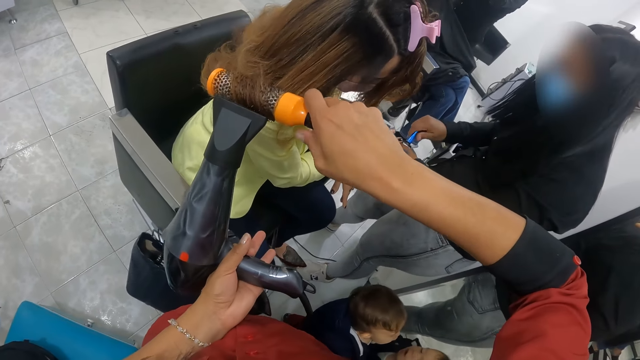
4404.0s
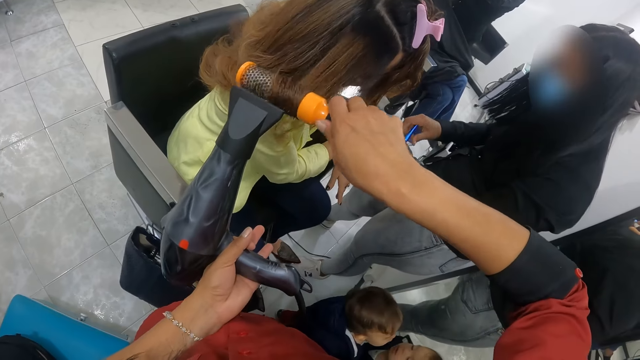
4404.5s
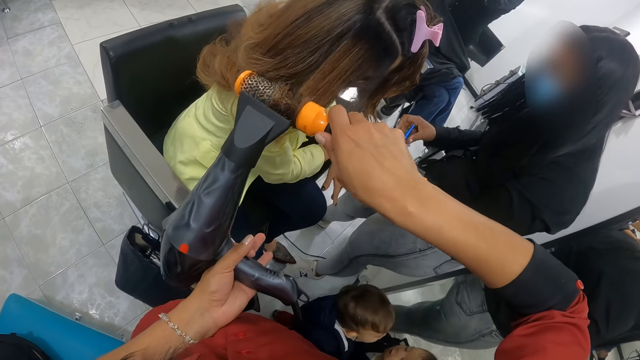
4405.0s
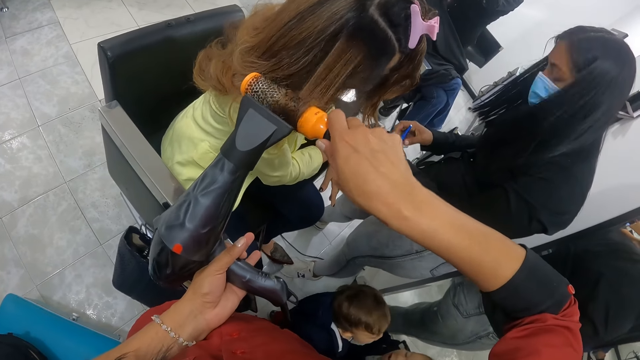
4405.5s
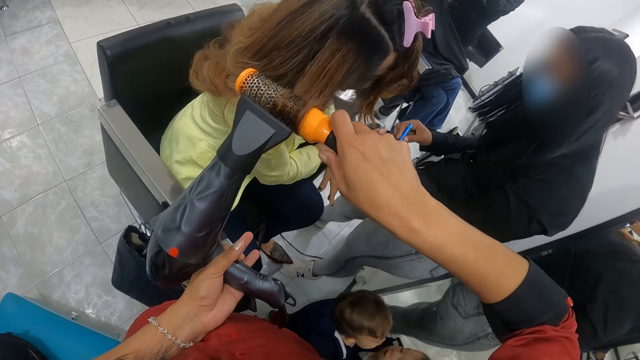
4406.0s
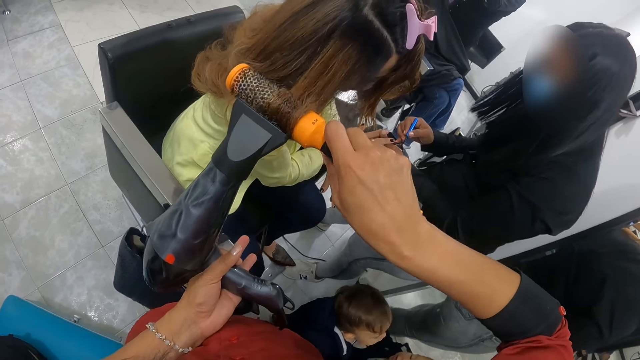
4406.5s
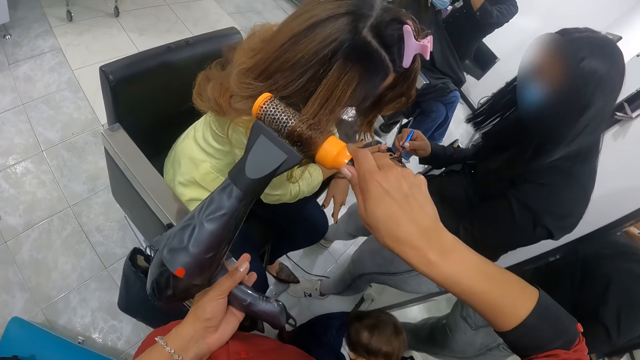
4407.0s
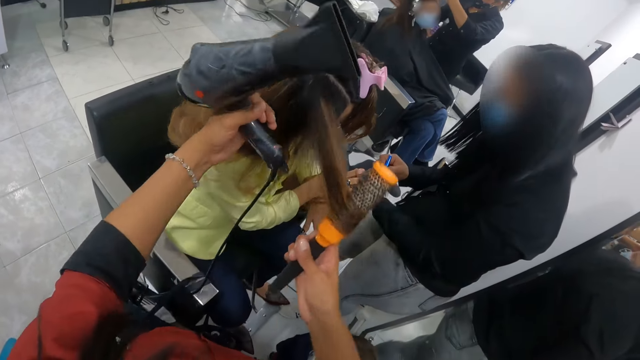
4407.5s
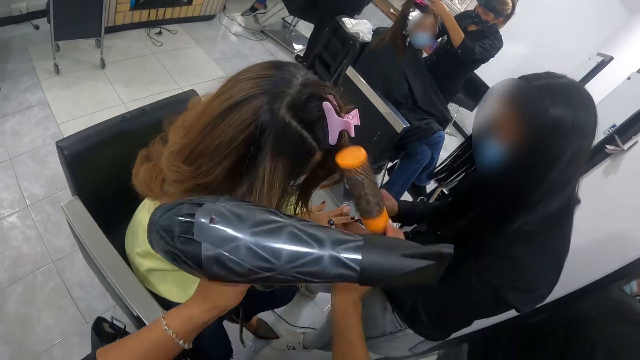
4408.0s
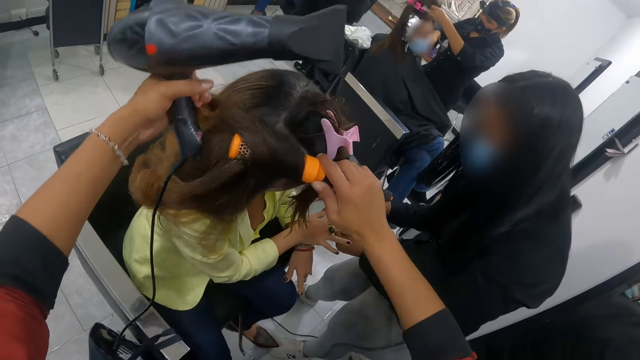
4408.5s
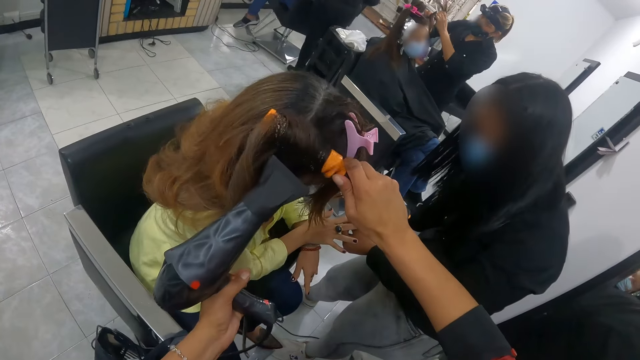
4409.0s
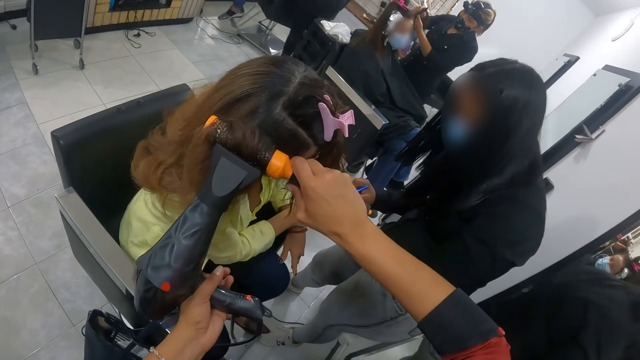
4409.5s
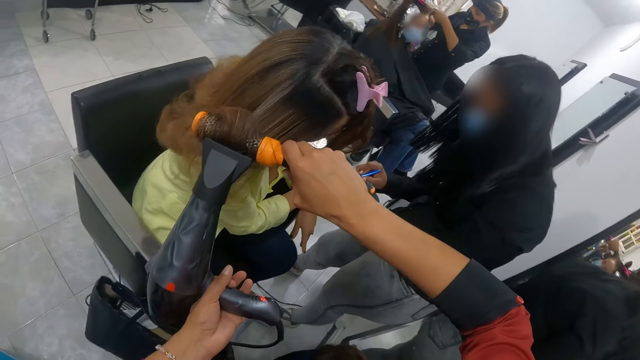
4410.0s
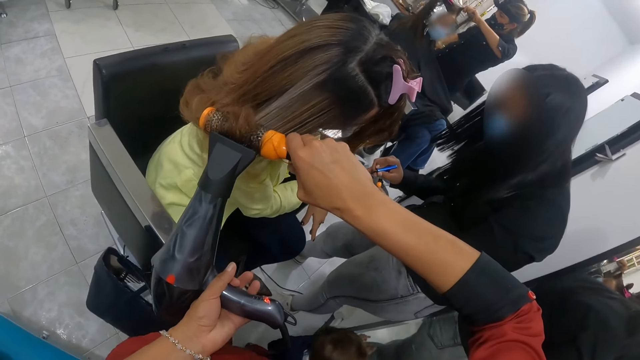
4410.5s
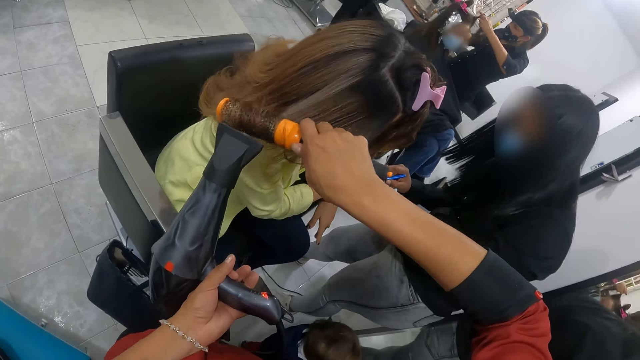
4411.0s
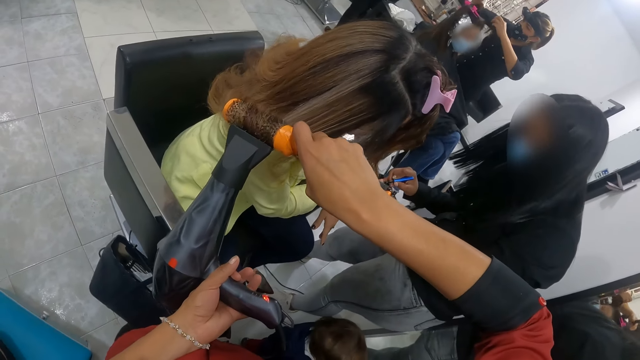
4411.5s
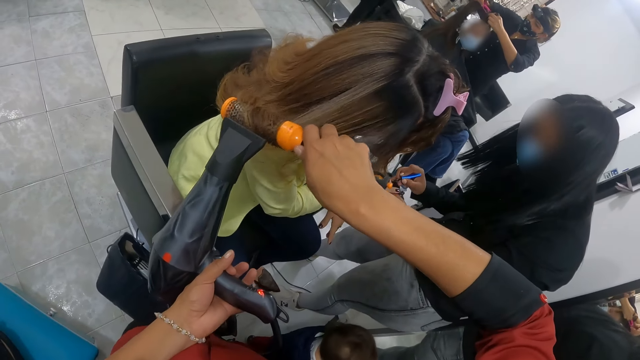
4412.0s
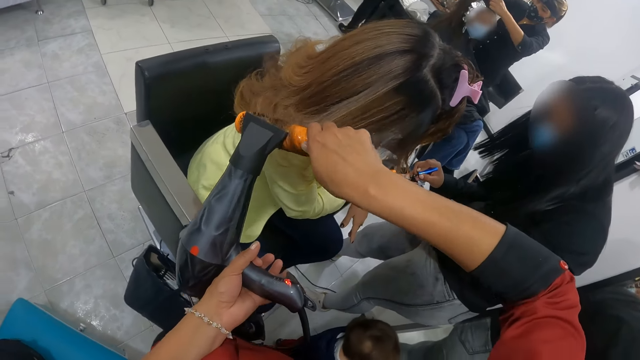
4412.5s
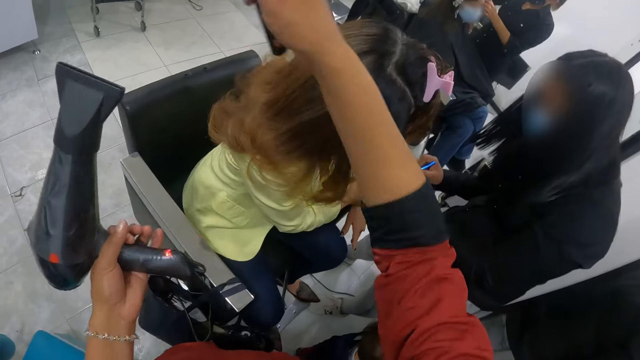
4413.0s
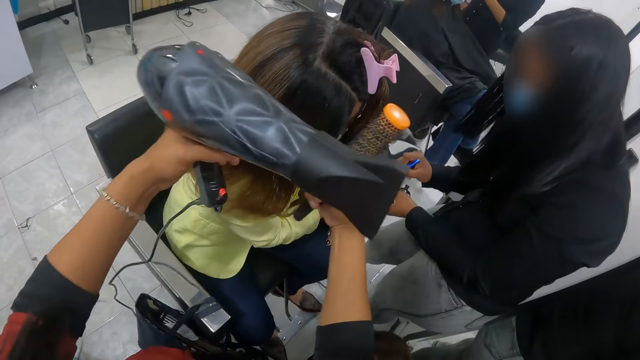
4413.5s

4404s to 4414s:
The camera wearer holds a woman's hair. She rolls the woman's hair with the roller brush in her right hand. She dries the woman's hair with the hair dryer in her left hand. Another woman paints the first woman's nails with the nail paint in her right hand.

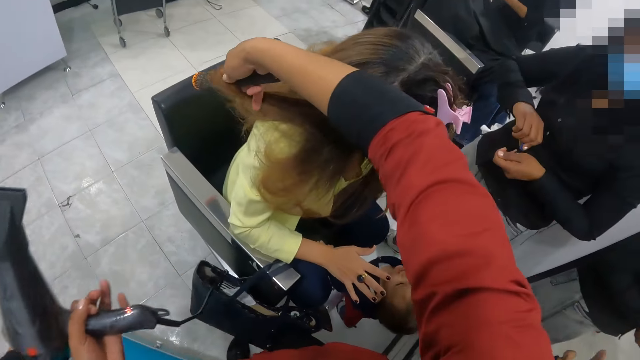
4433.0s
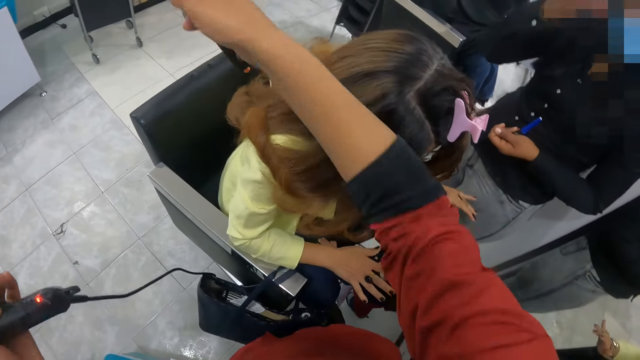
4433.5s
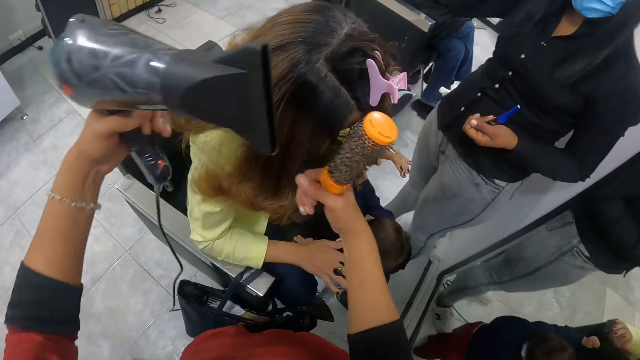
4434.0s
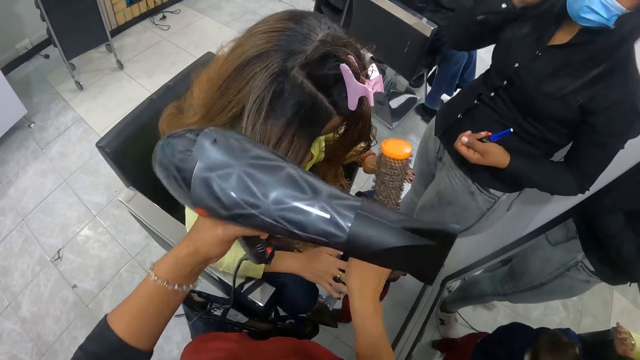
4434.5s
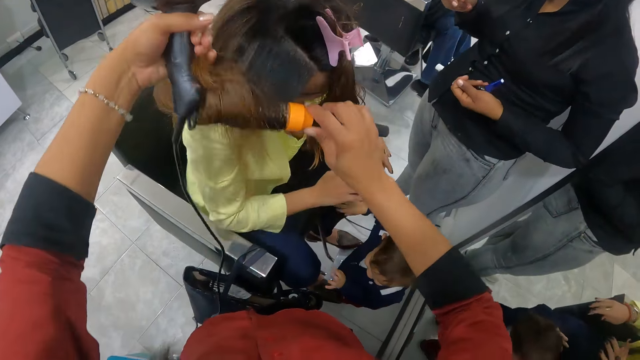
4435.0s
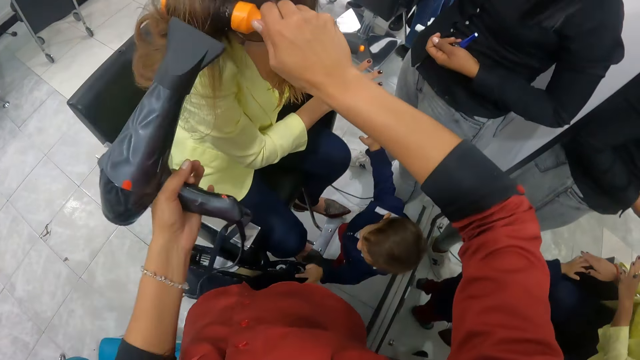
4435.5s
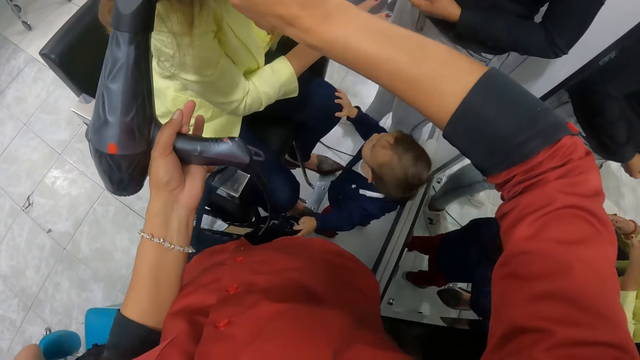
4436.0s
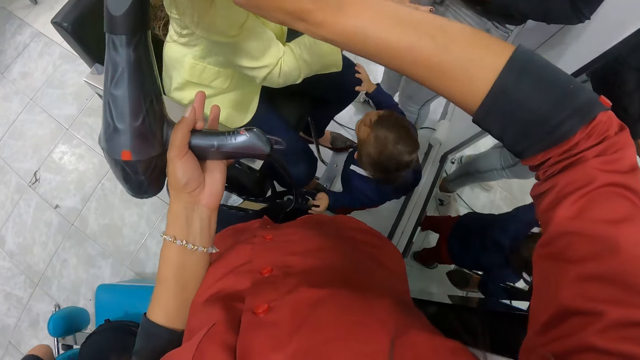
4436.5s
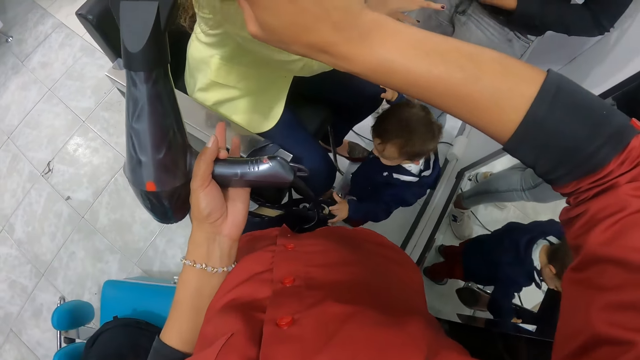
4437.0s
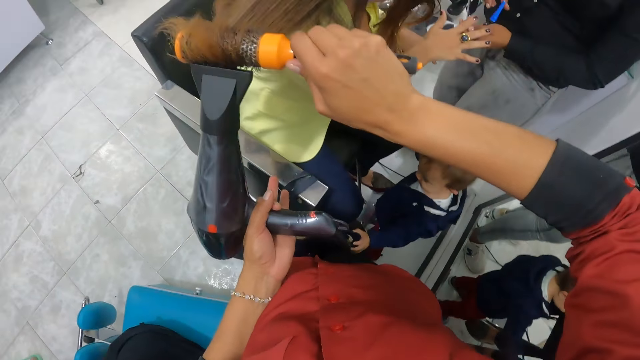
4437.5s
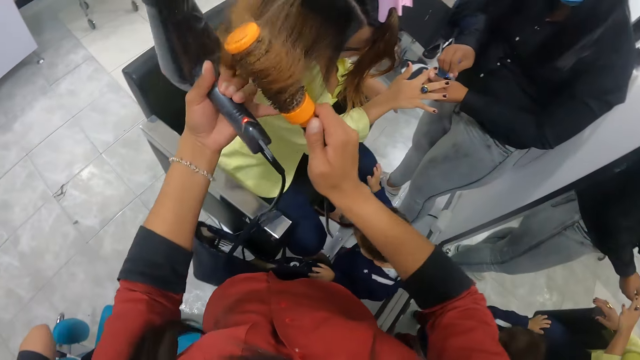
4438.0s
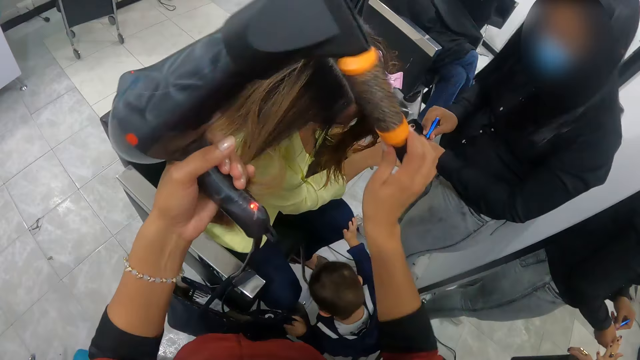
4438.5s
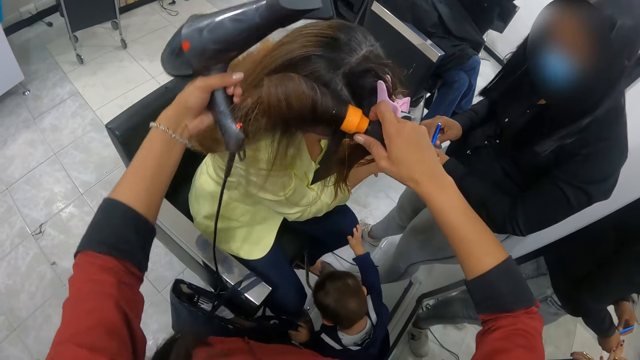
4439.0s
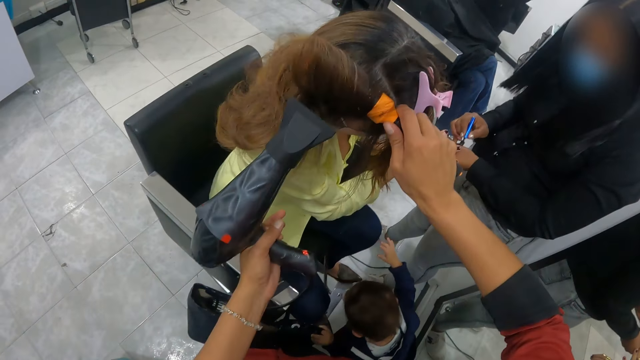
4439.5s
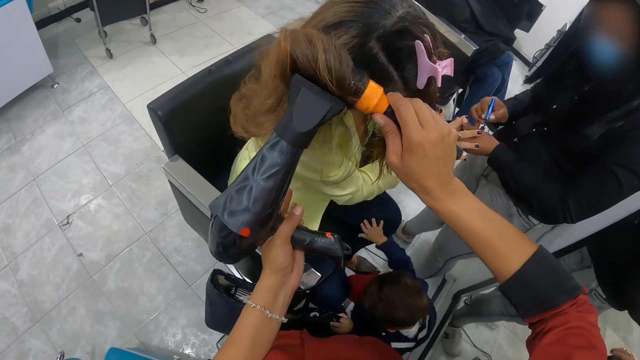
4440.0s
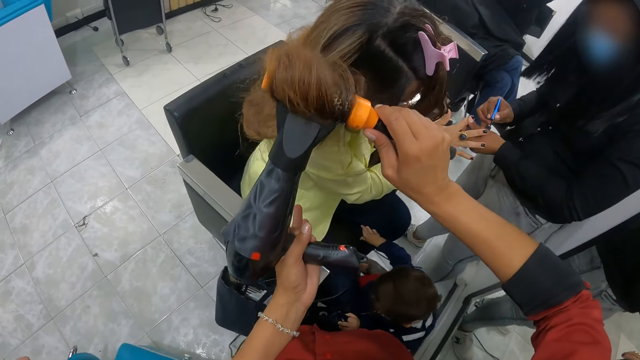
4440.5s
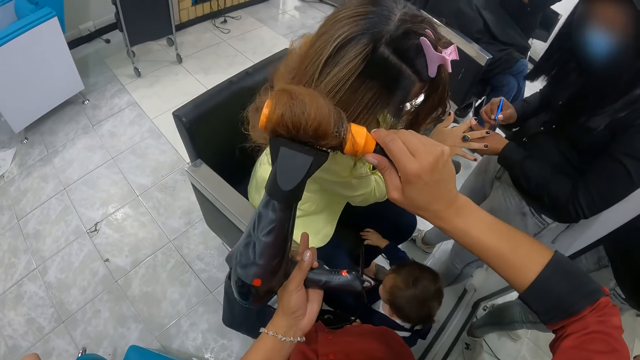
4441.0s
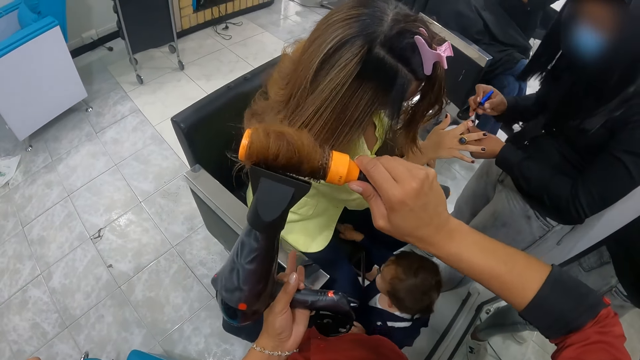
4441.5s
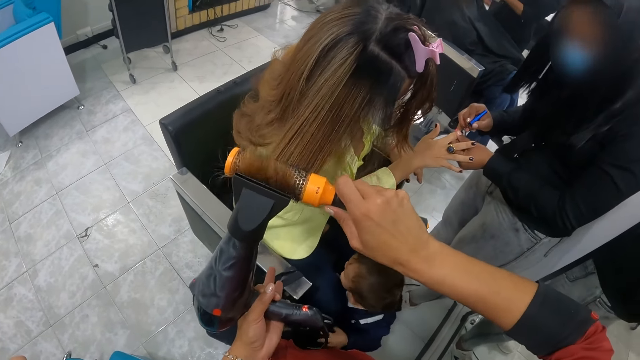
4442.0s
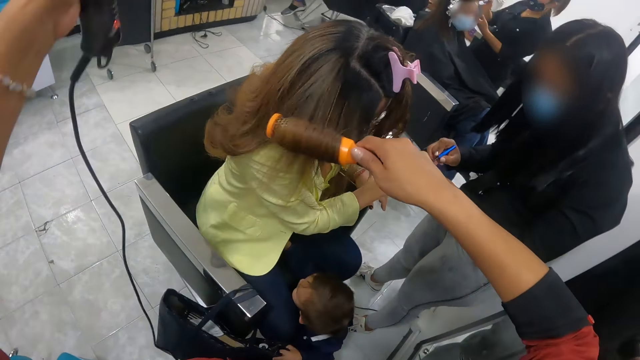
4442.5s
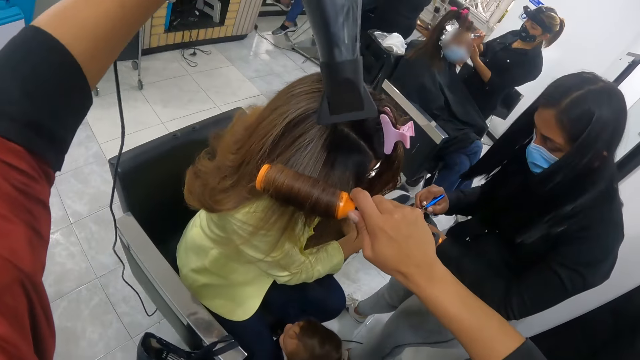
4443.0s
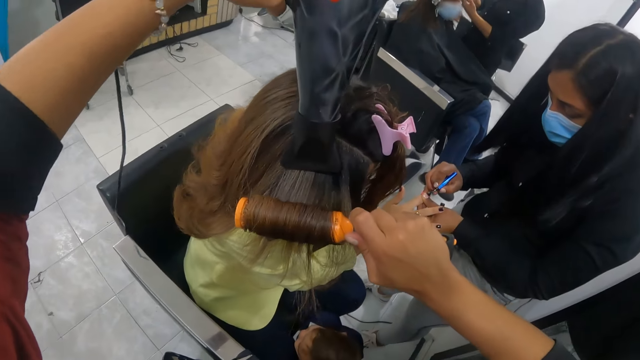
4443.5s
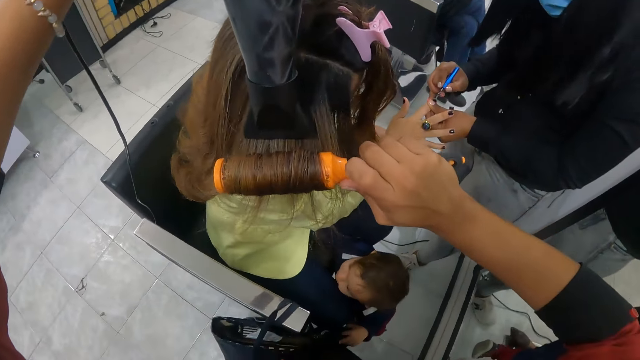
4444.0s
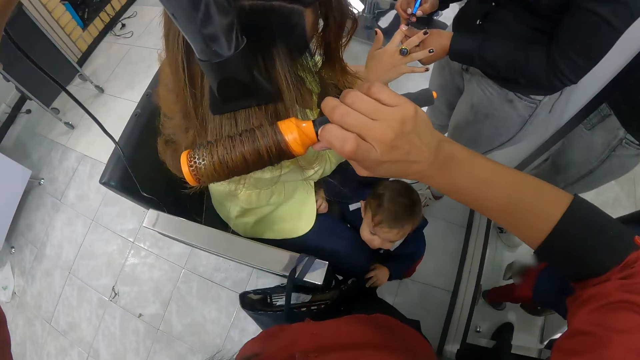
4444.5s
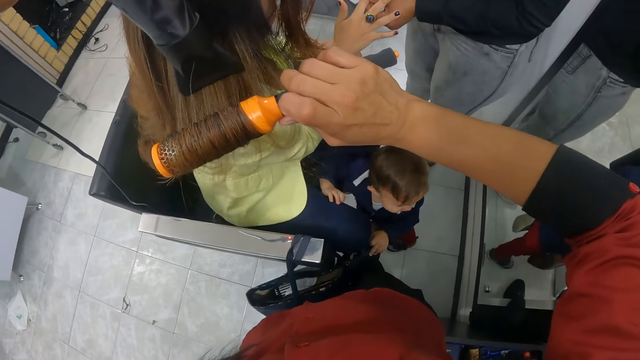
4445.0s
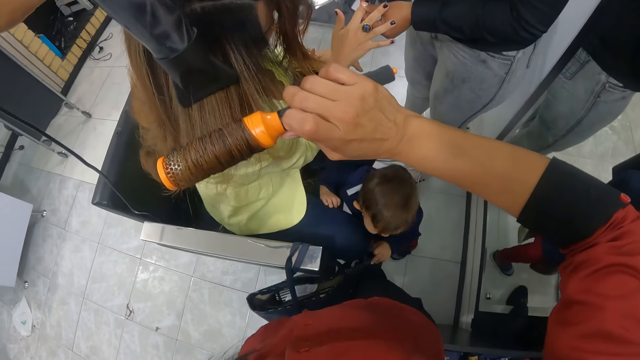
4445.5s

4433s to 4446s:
The camera wearer holds a woman's hair. She rolls the woman's hair with the roller brush in her right hand. She dries the woman's hair with the hair dryer in her left hand. Another woman holds the first woman's finger with her left hand. The camera wearer holds the first woman's hair. The other woman opens the nail paint with her right hand. The camera wearer rolls the first woman's hair with the roller brush in her right hand. She dries the first woman's hair with the hair dryer in her left hand. The other woman paints the first woman's nail with the nail paint in her right hand.
